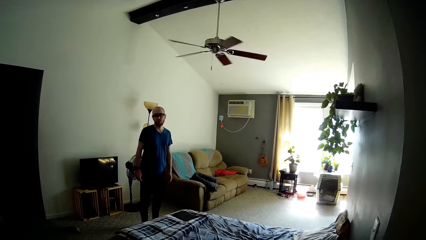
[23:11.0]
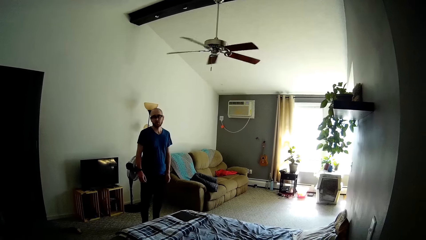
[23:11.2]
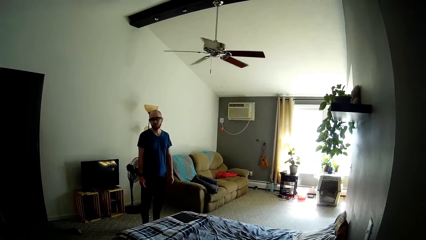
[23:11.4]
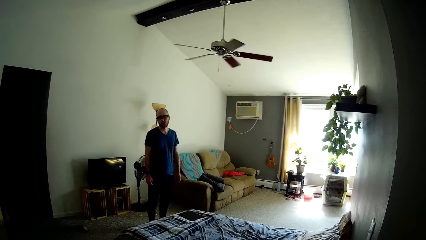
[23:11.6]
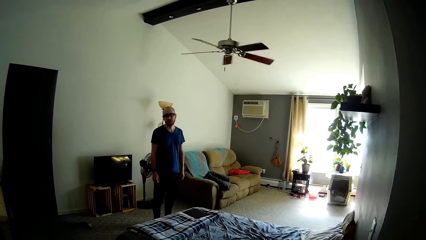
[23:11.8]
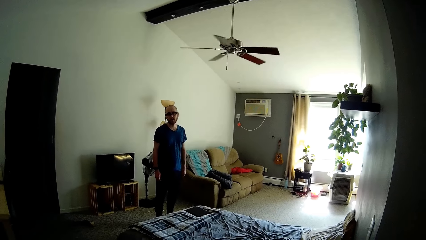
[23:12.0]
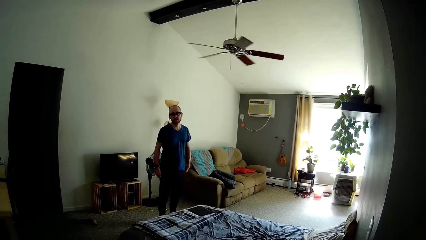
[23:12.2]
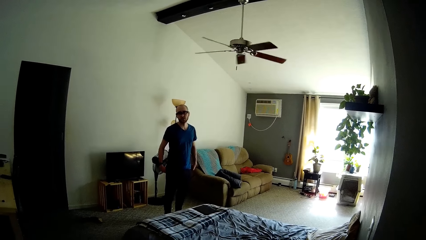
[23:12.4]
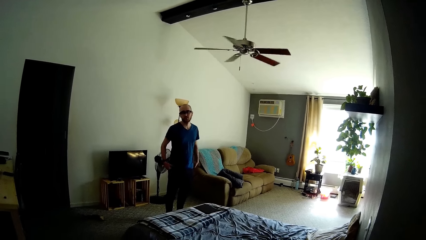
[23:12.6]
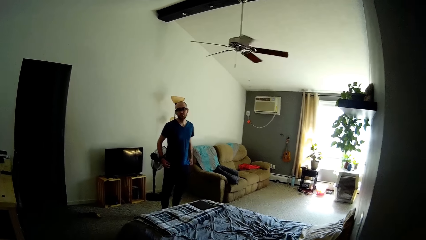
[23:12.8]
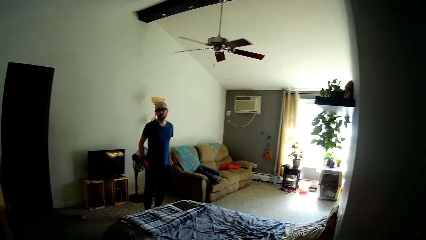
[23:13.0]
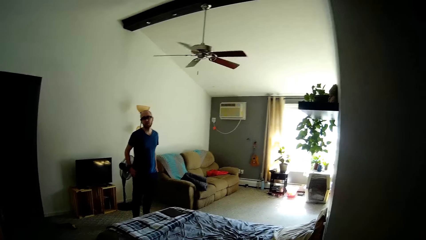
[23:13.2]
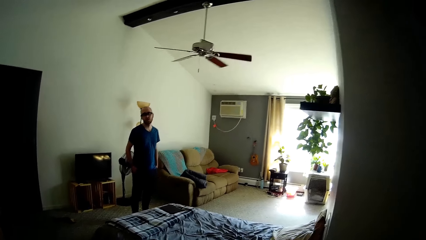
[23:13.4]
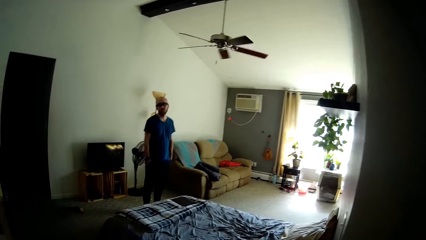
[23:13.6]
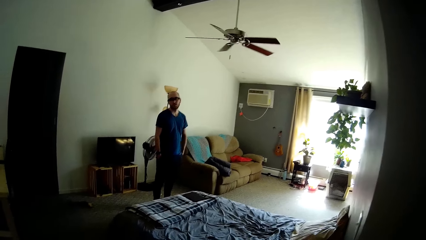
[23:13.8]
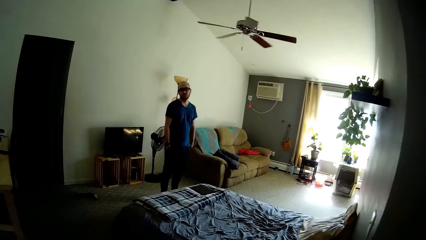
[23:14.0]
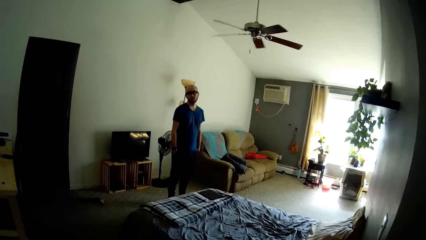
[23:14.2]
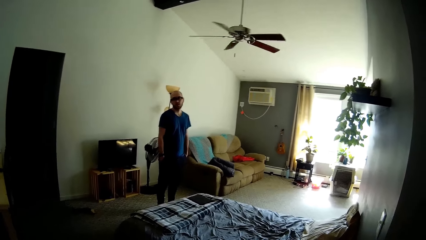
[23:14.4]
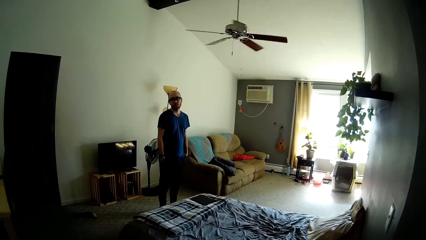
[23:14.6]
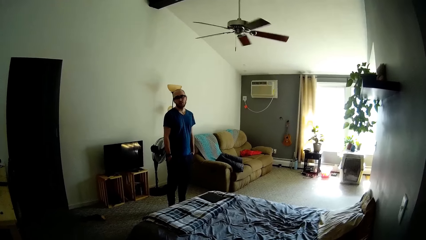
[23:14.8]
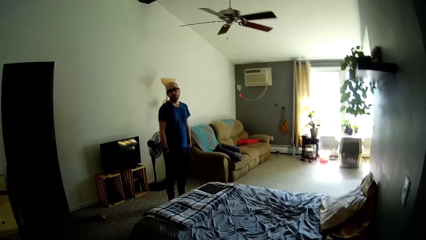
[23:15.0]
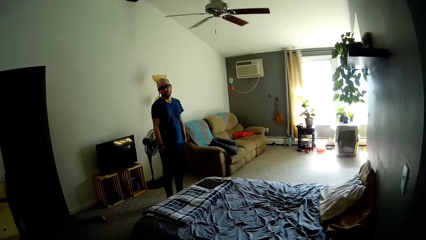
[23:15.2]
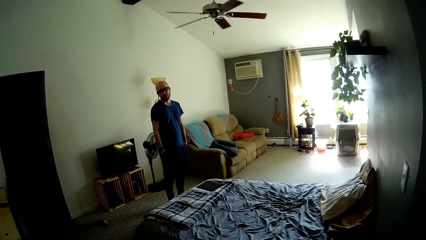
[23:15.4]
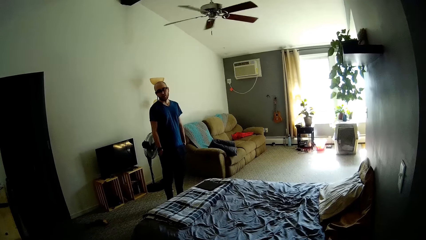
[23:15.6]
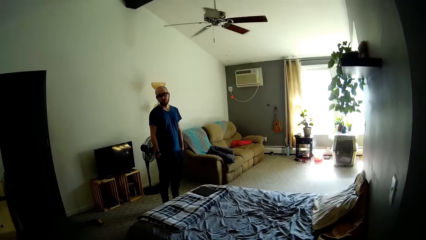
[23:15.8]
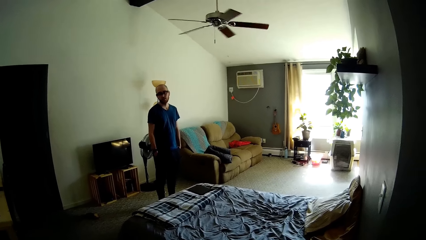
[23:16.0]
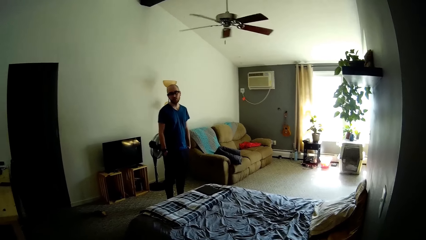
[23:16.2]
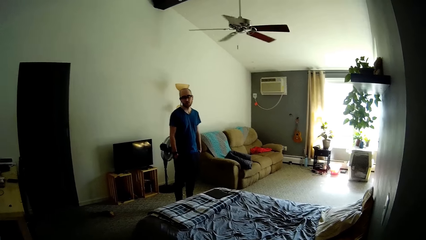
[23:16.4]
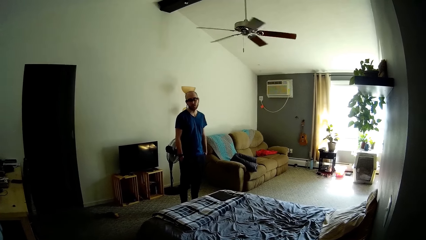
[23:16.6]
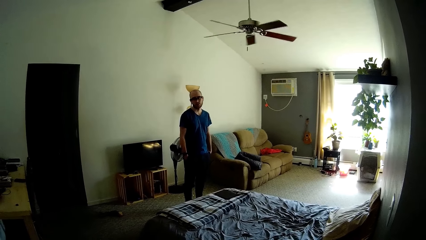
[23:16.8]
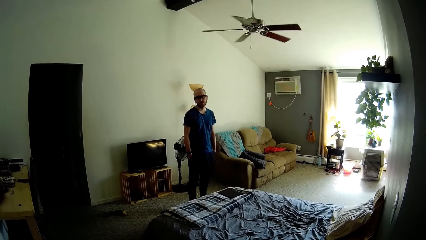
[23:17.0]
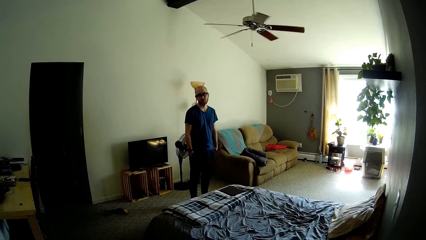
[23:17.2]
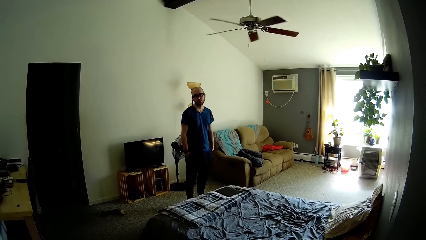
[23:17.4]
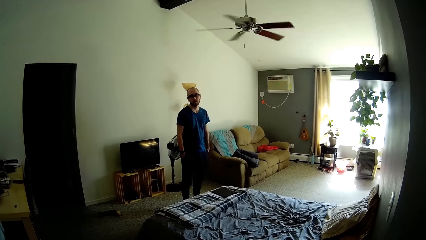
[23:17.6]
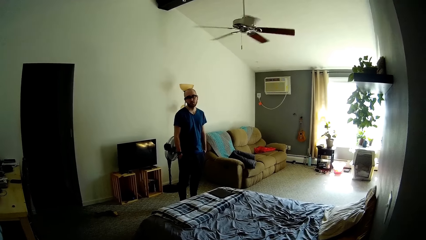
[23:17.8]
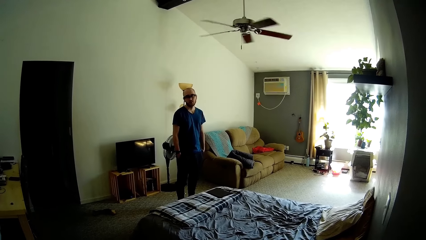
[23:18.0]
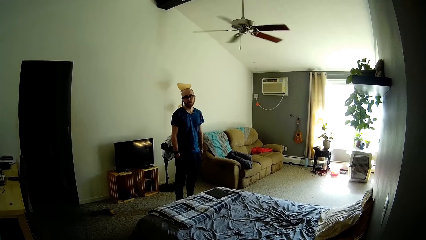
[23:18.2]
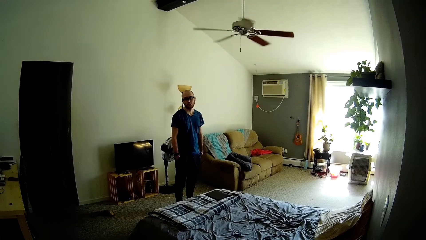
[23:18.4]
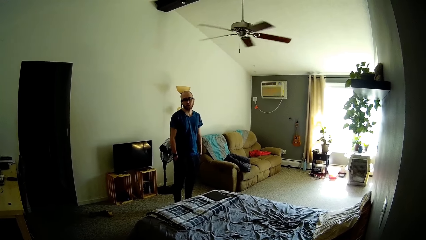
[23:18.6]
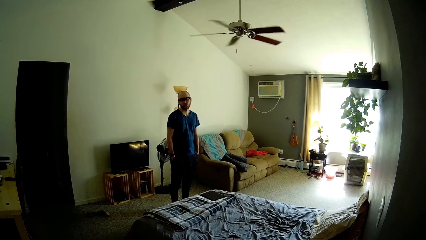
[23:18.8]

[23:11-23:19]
The man puts his hands in his trouser pockets. The camera wearer interacts with the man.

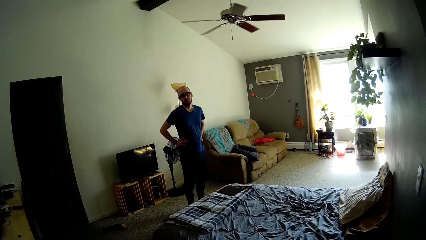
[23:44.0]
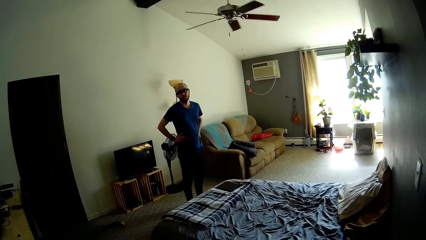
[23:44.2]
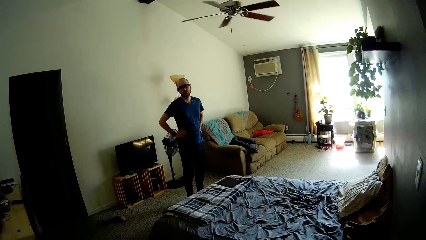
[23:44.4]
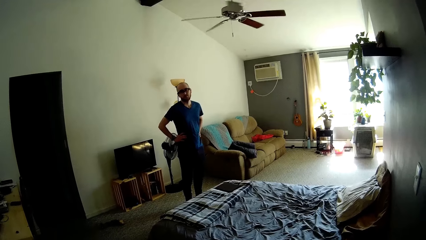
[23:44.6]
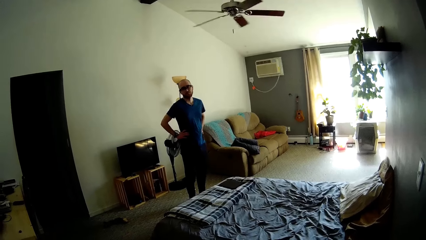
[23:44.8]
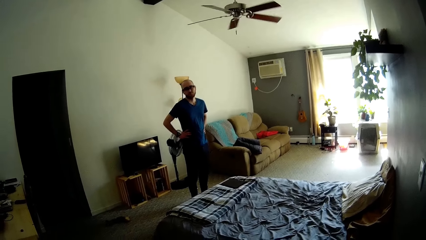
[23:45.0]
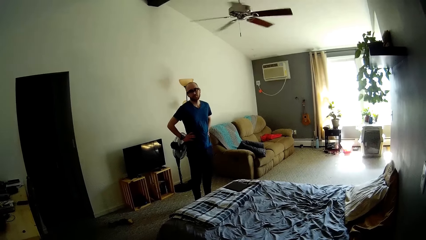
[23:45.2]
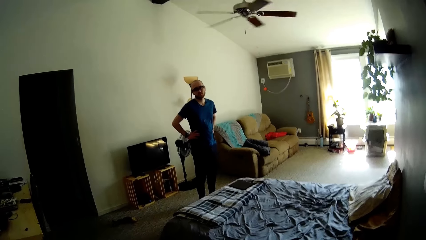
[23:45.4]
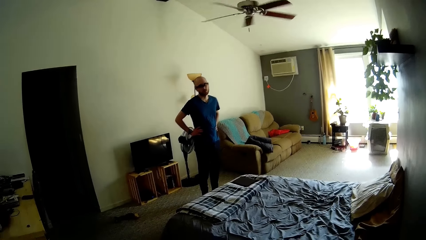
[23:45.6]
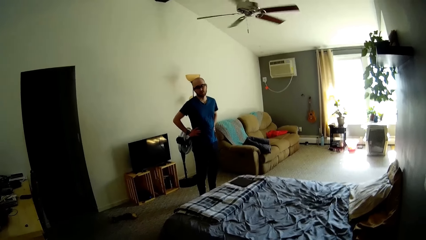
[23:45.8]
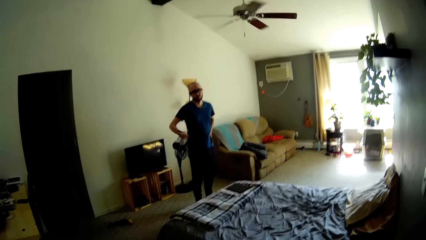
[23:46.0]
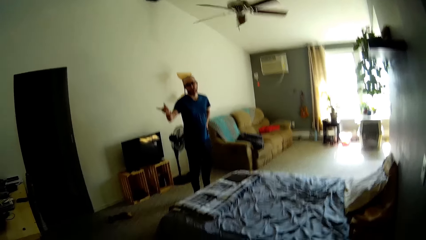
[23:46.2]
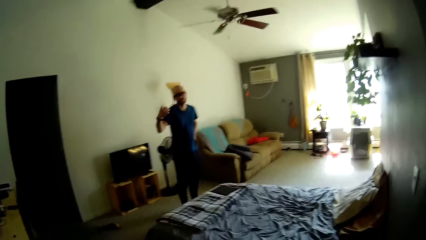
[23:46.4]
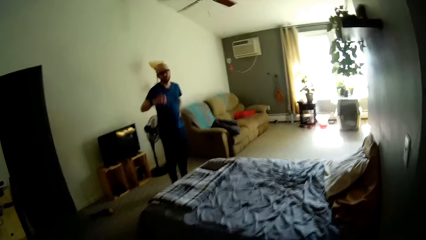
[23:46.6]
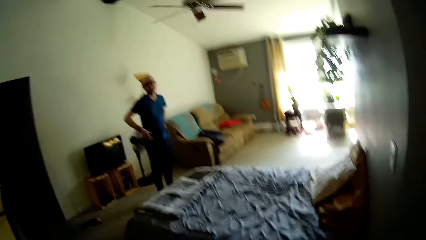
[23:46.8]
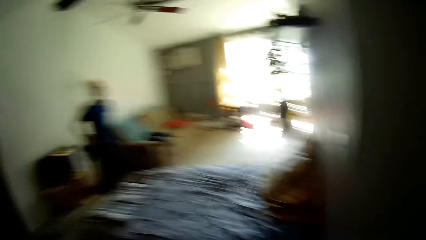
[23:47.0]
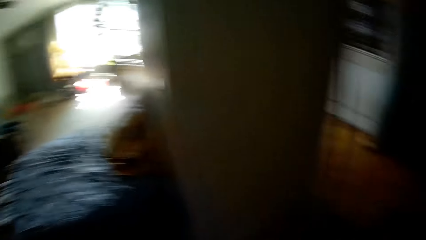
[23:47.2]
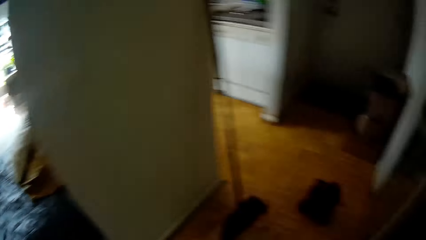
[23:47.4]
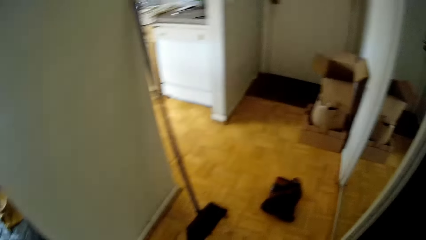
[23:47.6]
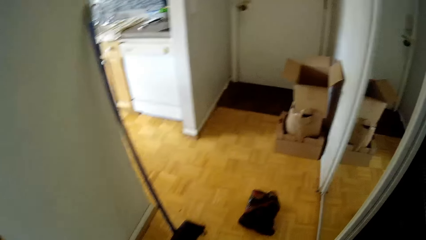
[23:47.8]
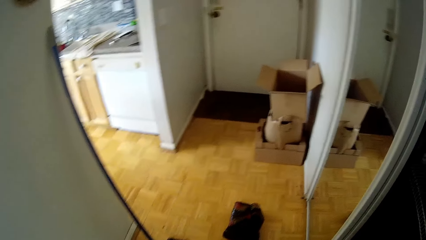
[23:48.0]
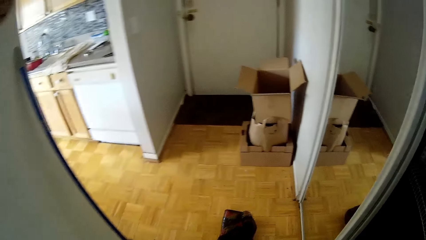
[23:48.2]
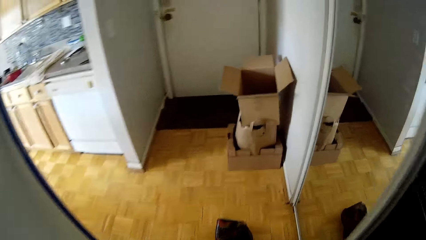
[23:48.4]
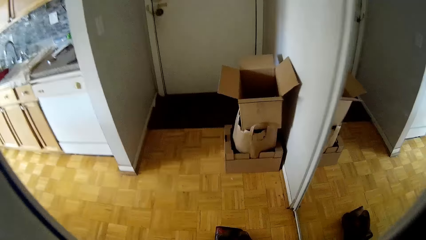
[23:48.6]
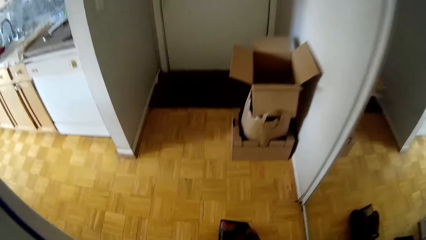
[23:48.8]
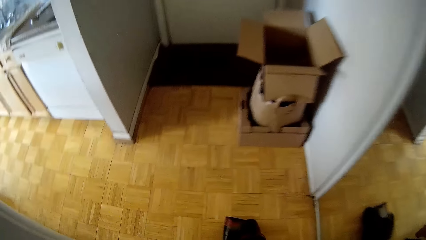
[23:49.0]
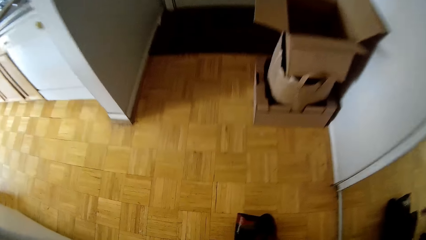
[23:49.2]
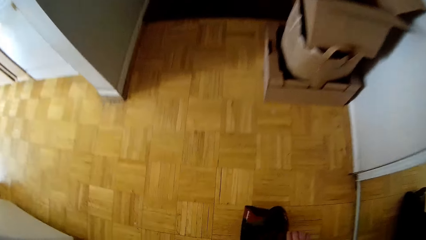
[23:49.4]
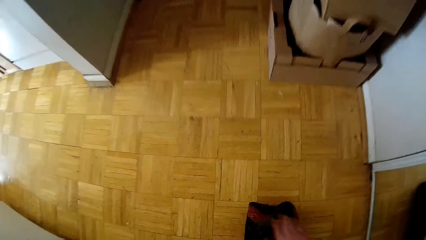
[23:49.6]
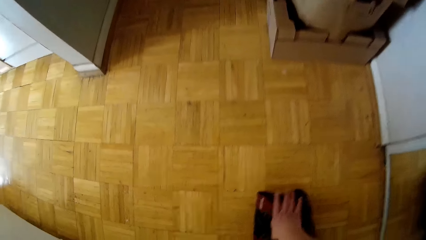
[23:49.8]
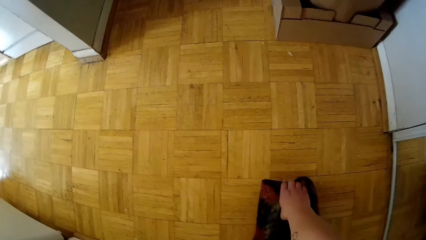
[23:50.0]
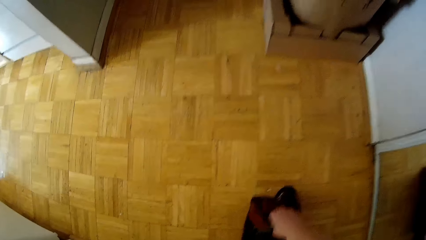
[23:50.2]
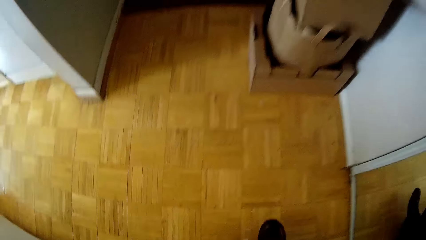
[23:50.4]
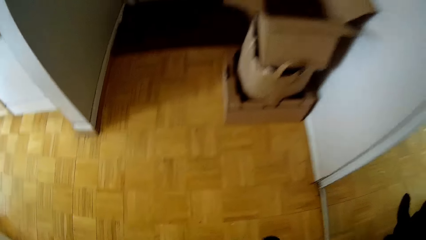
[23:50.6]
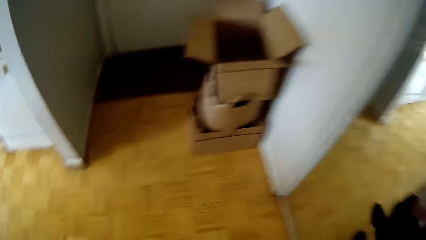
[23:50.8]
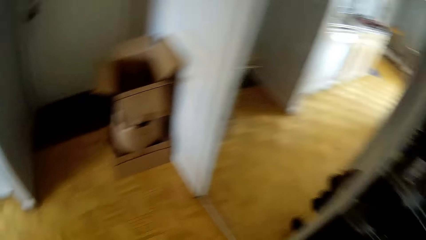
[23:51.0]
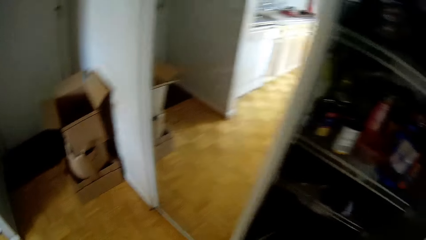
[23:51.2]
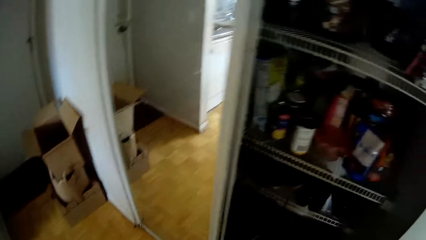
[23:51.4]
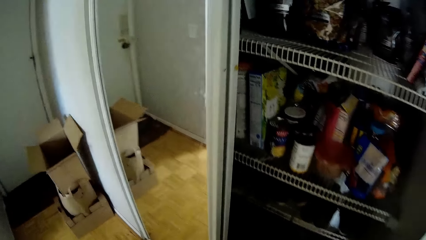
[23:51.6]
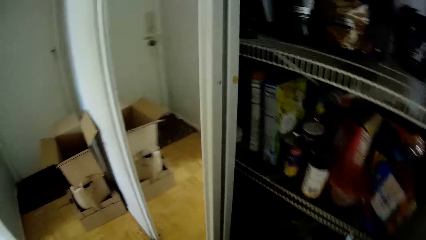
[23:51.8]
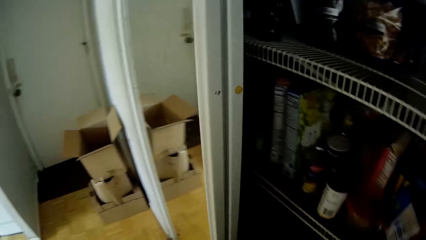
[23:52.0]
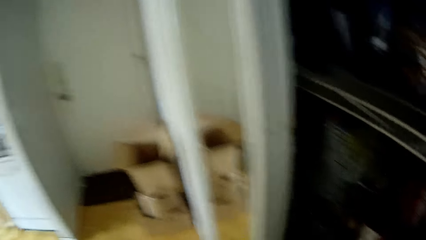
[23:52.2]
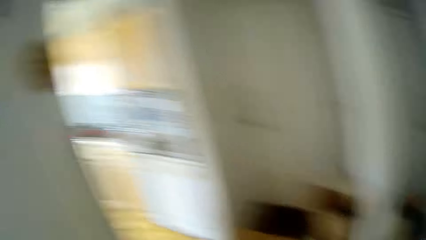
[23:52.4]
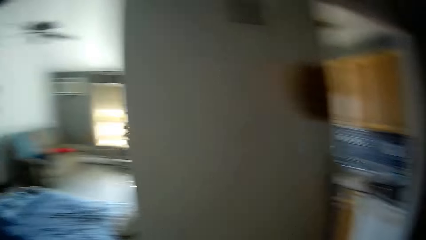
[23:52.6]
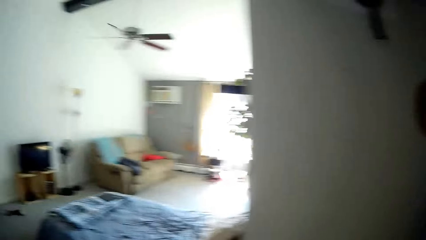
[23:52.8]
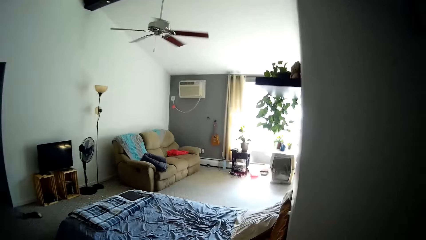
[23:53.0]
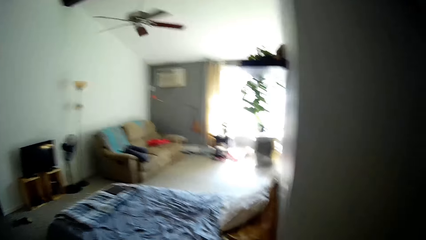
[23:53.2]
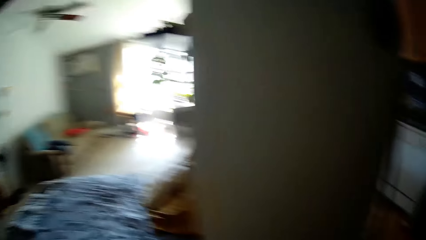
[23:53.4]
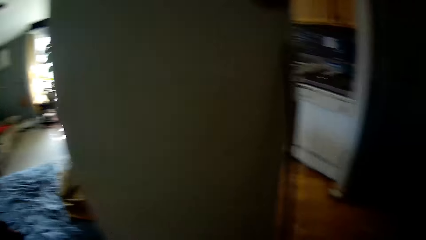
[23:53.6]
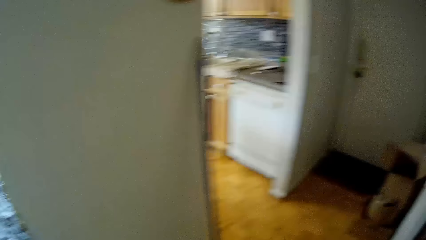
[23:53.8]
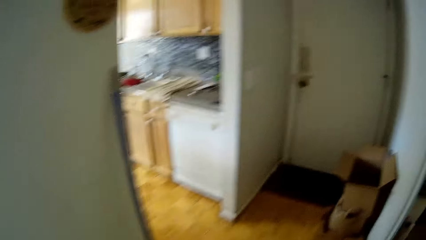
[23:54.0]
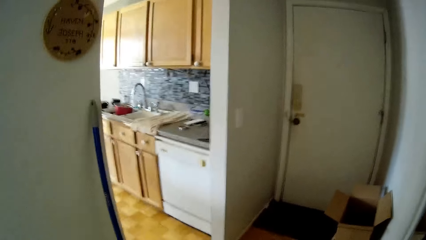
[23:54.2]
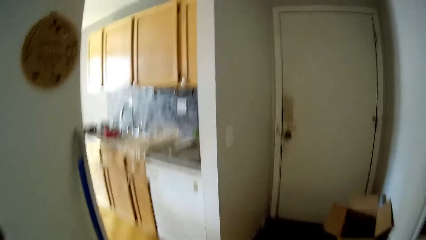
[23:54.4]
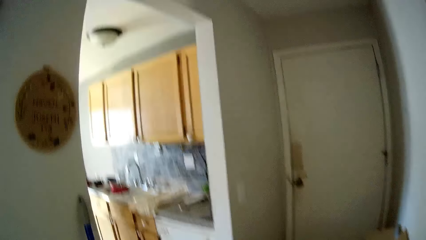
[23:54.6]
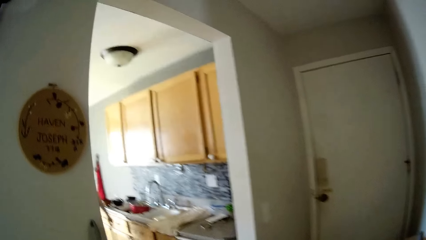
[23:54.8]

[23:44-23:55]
The camera wearer shakes the camera. She picks up a boot or a piece of cloth on the floor with her right hand. She interacts with the man.
